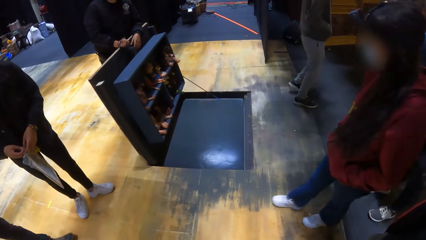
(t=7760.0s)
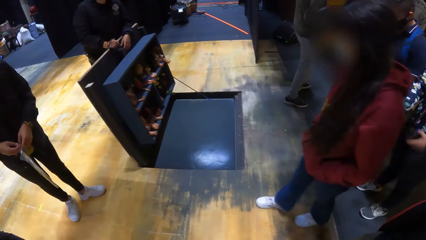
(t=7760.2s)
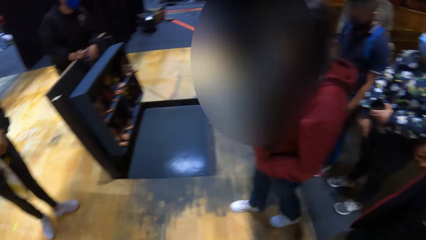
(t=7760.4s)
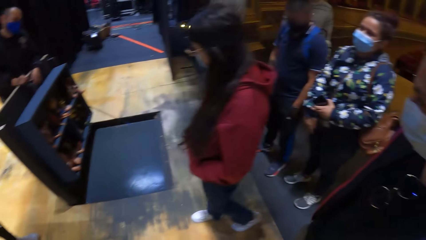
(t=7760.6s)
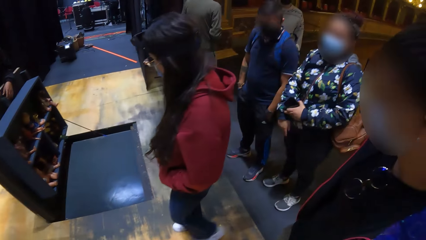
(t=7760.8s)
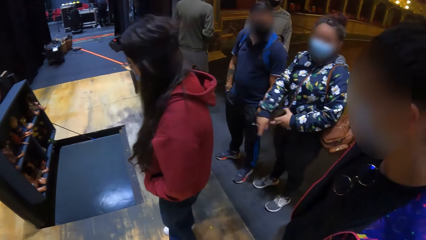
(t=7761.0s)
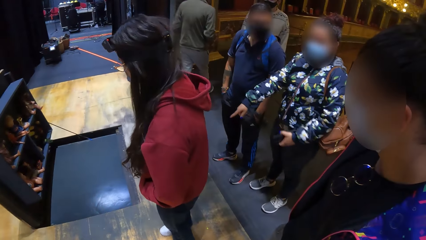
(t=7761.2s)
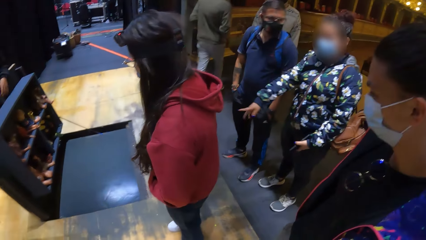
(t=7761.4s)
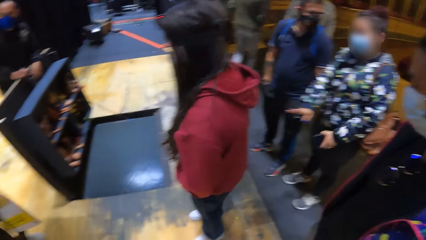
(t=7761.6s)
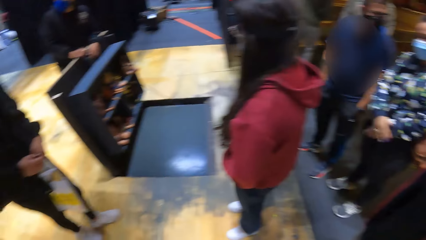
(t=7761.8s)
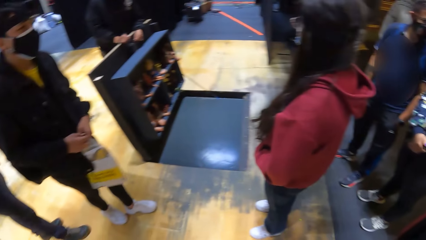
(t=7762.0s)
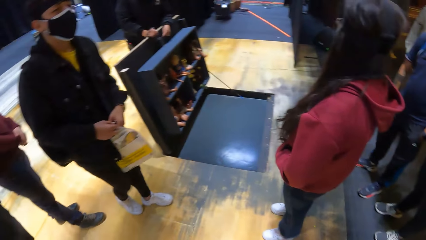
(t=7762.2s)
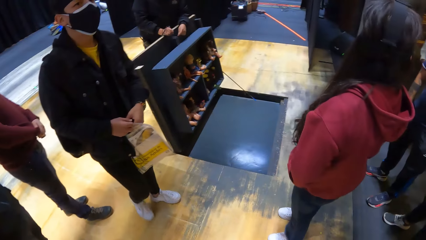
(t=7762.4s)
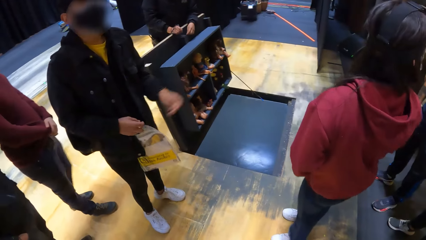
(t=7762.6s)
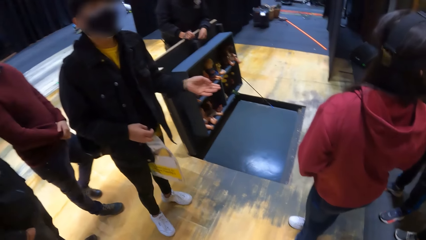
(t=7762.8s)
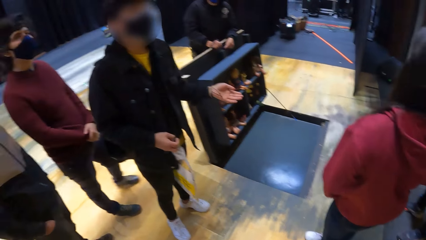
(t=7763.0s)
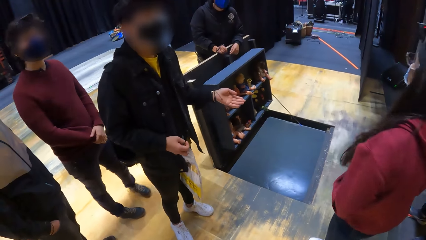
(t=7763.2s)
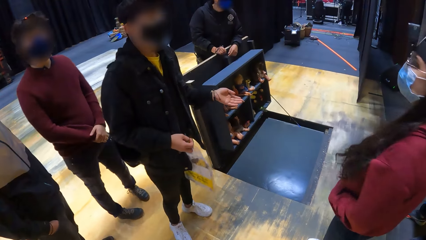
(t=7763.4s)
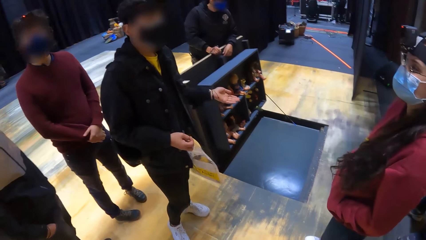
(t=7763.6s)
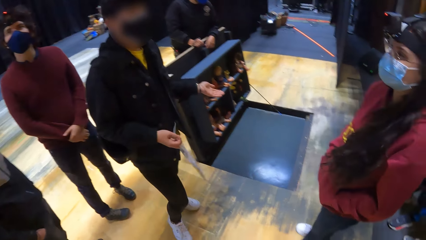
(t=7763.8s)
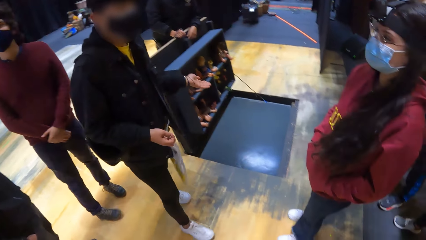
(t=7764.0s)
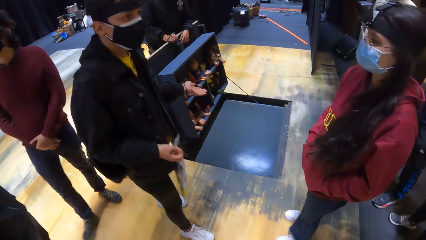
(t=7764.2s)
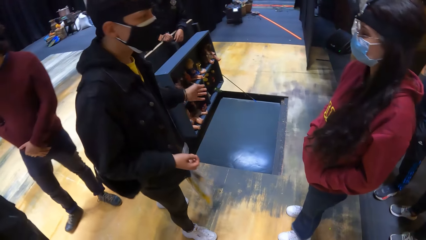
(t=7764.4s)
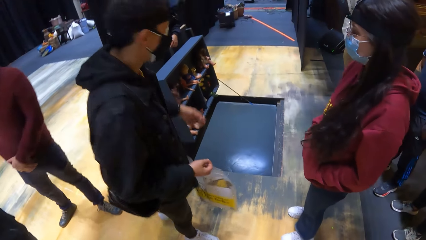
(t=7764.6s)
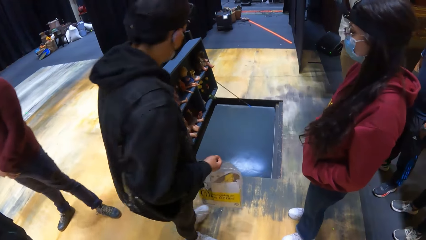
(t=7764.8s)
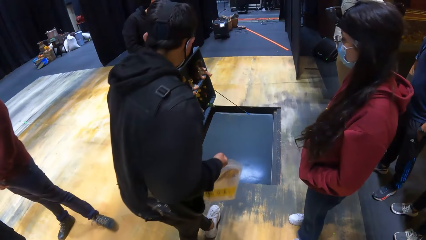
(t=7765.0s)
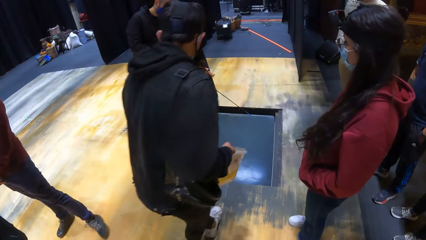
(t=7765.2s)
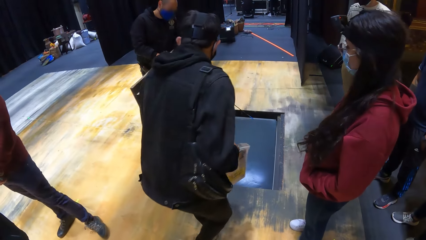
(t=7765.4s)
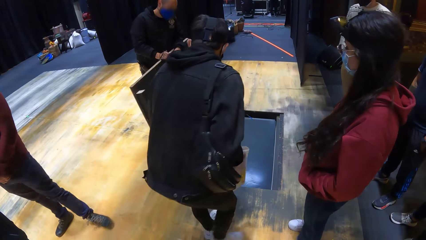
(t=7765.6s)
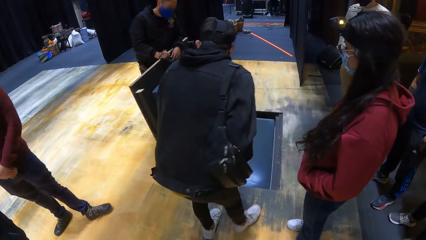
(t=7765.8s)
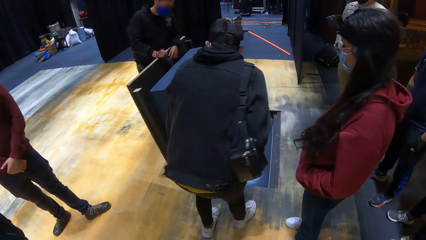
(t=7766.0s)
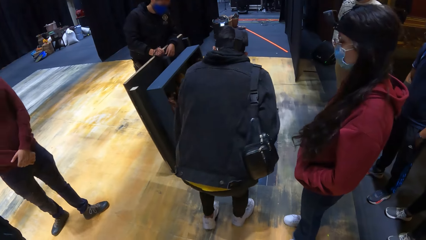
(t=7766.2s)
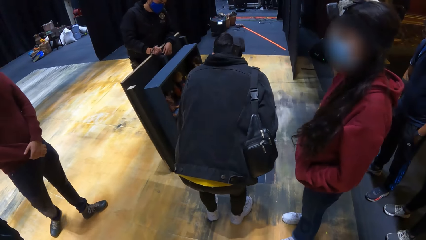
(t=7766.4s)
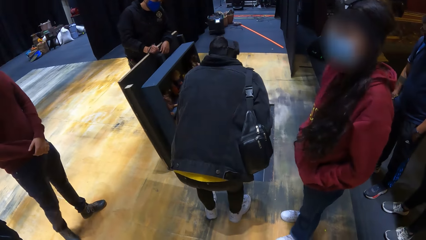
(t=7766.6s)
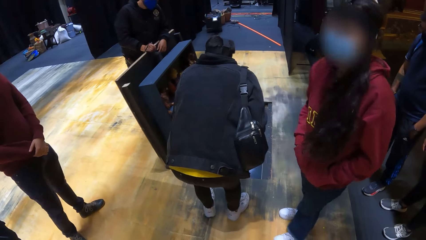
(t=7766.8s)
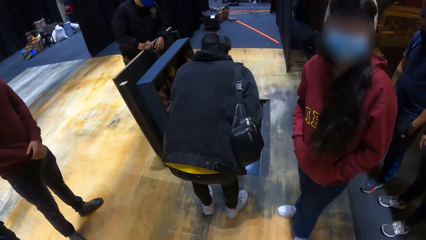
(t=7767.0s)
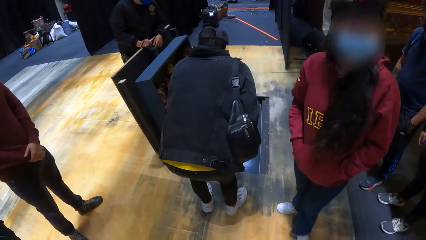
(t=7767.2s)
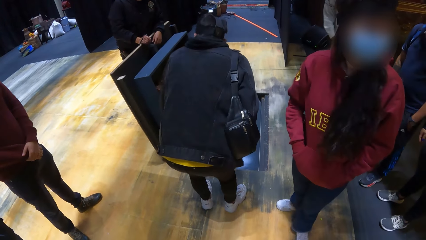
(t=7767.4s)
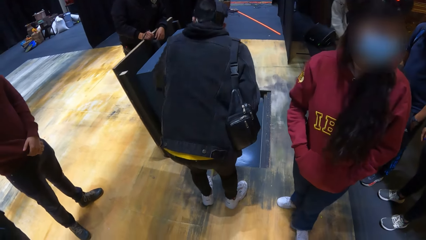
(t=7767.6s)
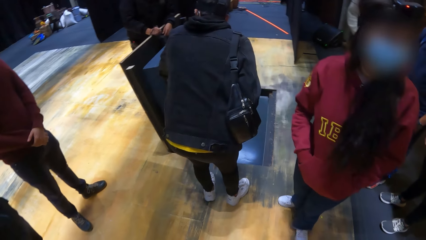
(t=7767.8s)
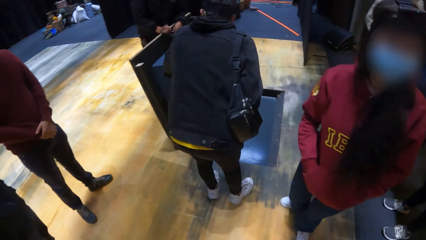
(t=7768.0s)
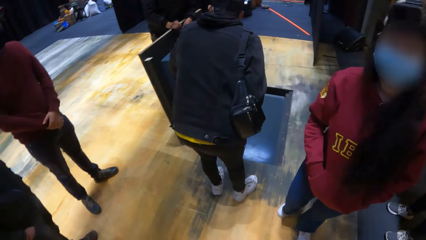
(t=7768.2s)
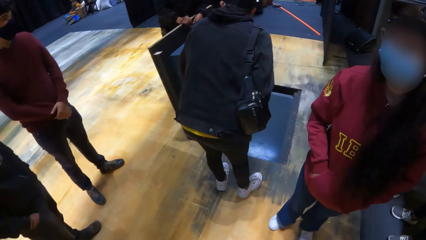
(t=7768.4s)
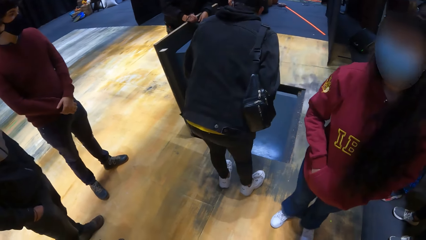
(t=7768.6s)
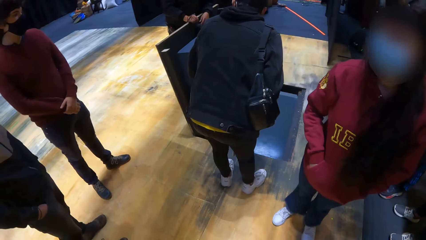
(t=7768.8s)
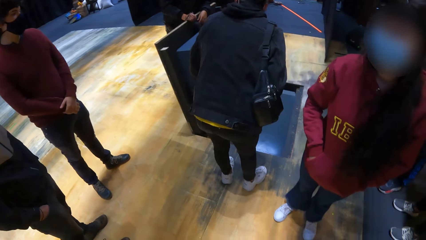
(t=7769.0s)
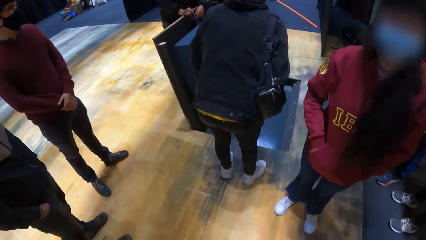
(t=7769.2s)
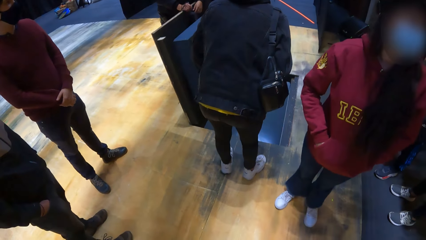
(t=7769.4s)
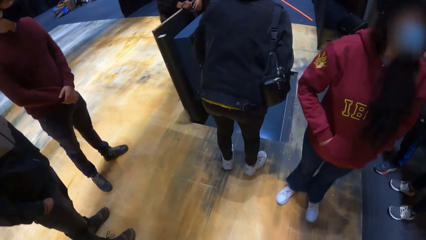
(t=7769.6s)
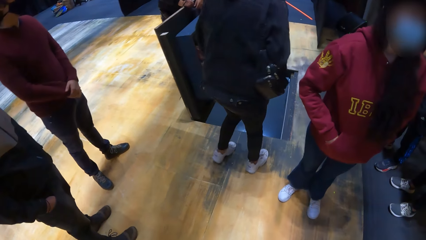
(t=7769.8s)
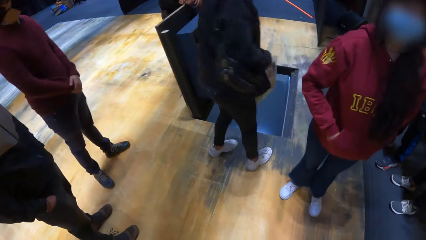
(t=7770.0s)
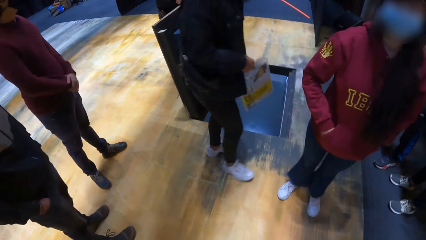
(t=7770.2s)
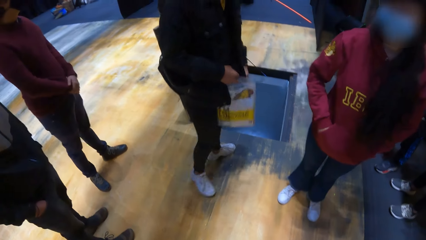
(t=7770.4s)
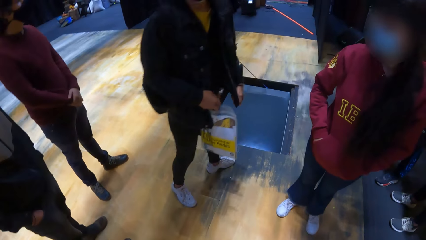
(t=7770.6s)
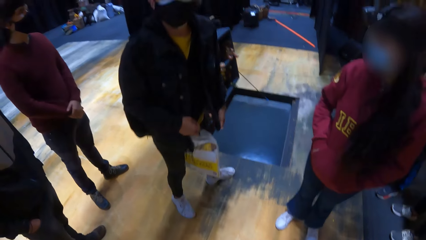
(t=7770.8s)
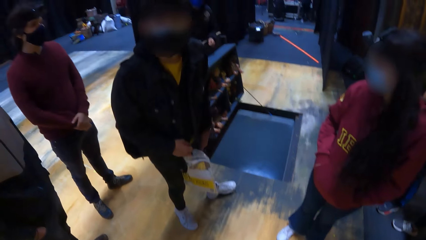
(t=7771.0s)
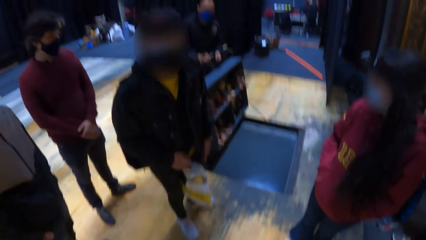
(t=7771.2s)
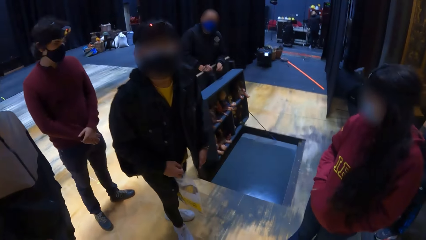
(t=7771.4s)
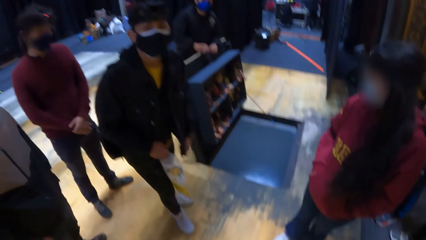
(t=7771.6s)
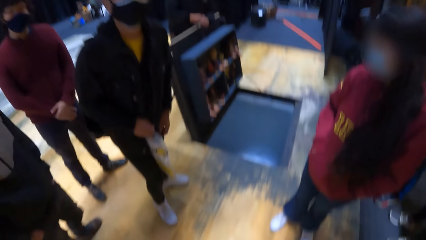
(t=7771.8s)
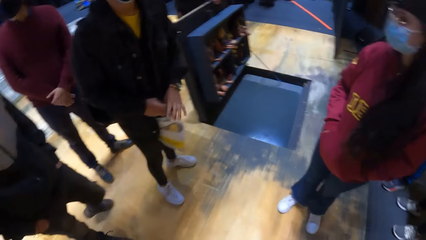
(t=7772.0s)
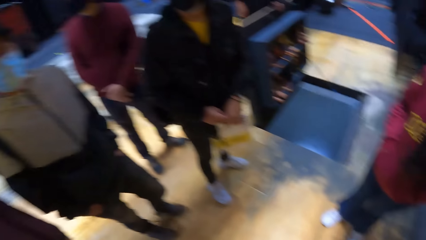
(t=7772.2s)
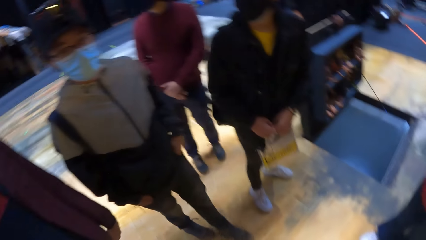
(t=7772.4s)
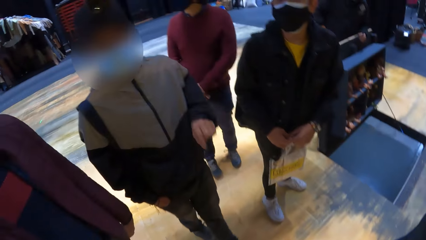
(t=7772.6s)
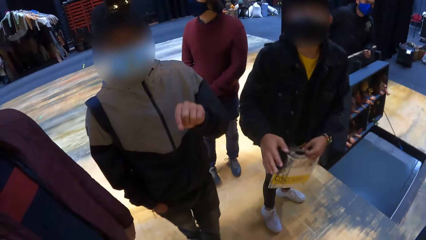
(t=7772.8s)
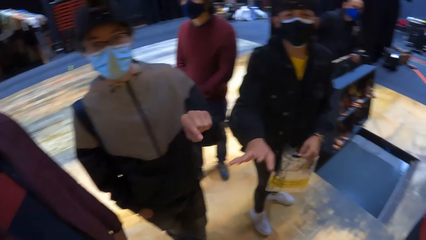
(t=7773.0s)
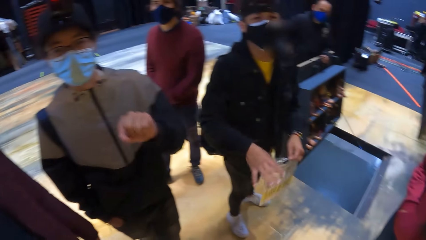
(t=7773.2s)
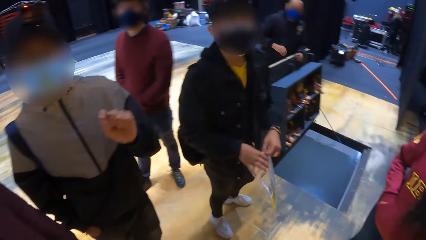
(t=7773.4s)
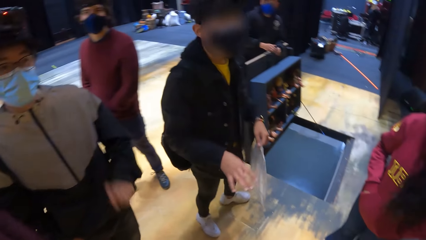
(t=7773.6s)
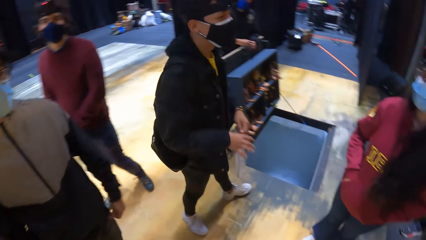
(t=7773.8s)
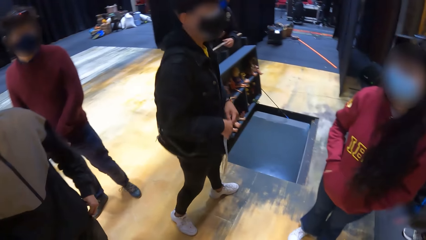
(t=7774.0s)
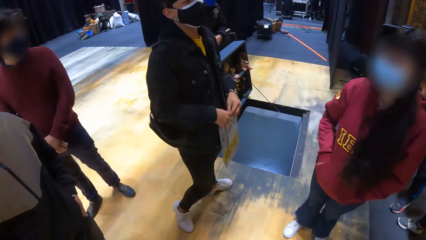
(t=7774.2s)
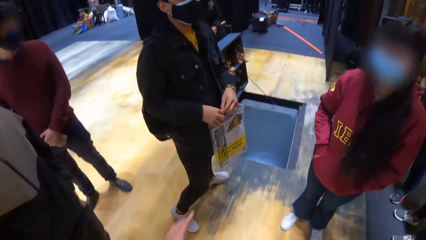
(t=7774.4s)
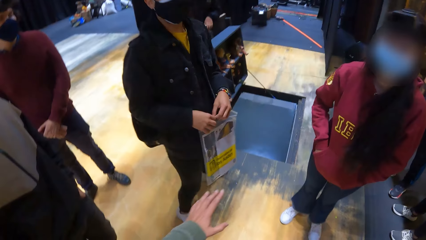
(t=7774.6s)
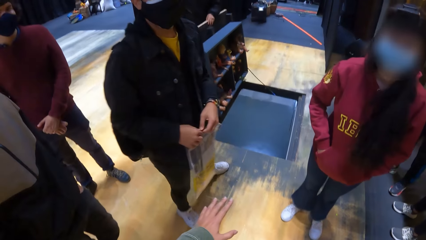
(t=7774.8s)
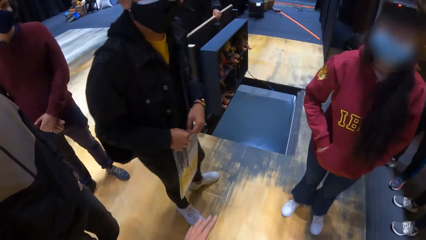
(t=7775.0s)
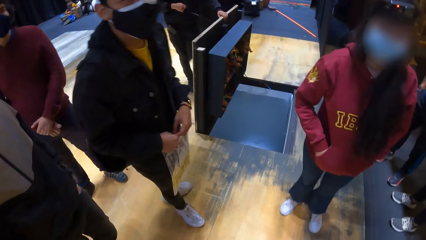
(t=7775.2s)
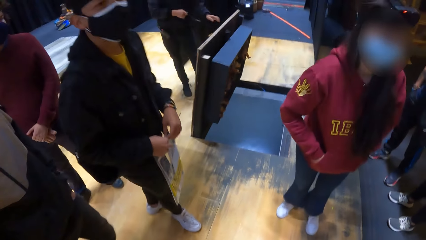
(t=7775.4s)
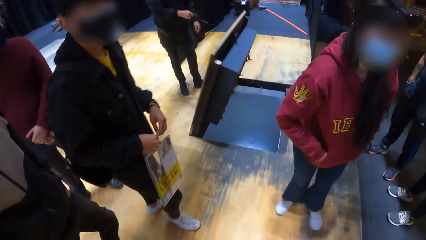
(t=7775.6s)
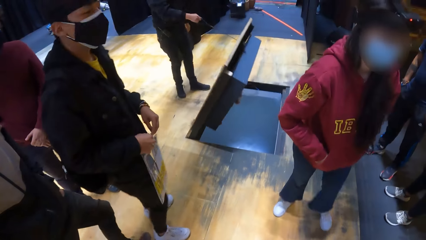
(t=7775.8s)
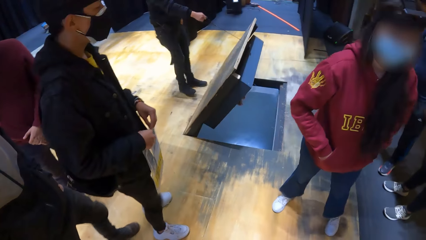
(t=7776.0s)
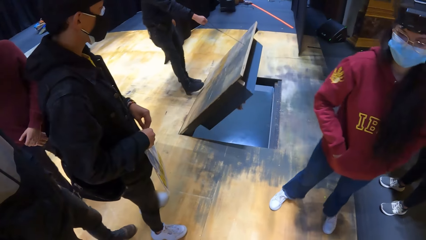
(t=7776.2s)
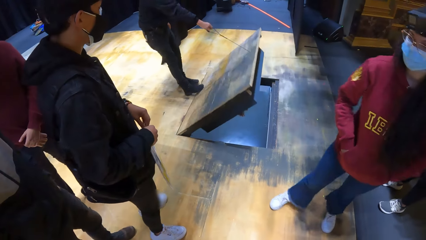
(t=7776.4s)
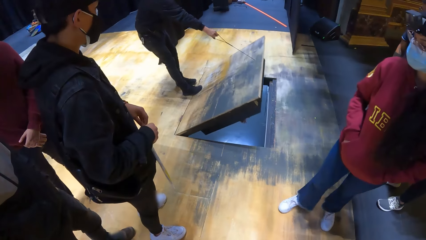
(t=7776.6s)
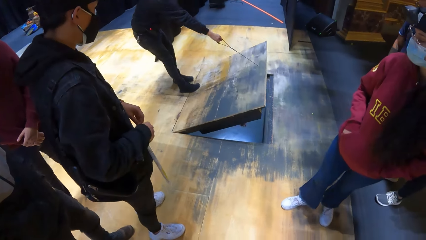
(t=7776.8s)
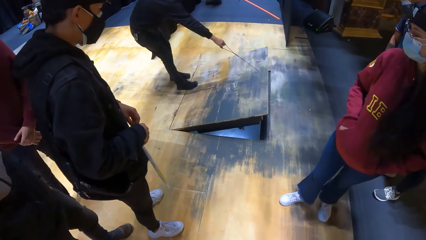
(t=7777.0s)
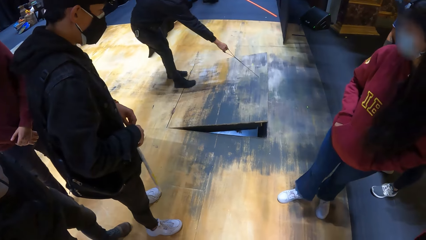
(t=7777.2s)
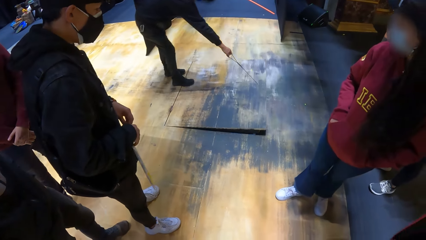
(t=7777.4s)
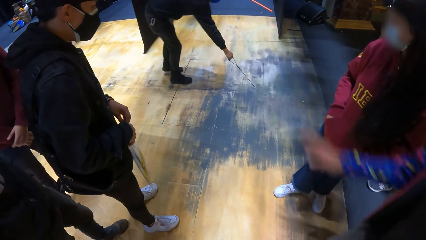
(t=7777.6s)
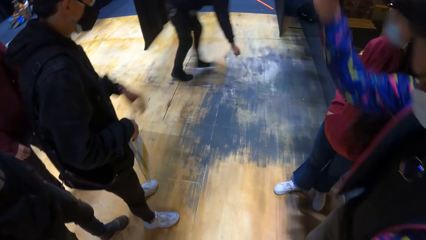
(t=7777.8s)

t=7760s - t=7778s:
A man gesticulates with his left hand, and bends over the trapdoor. Another man talks to the camera wearer. Another man talks to the camera wearer. Another man shuts the trapdoor with his left hand. He shuts the trapdoor with his right hand.
